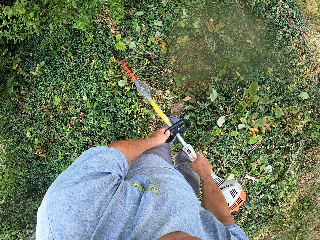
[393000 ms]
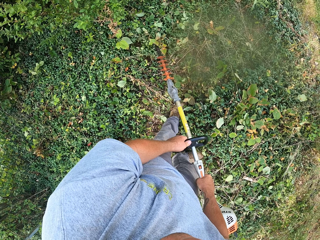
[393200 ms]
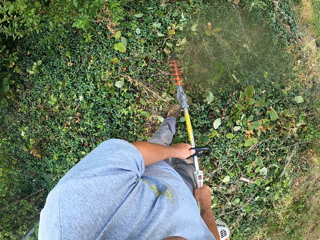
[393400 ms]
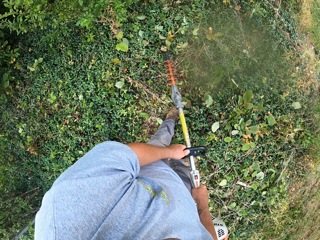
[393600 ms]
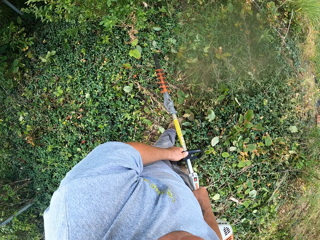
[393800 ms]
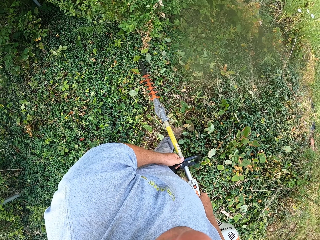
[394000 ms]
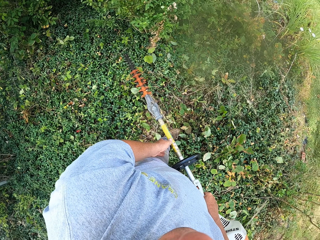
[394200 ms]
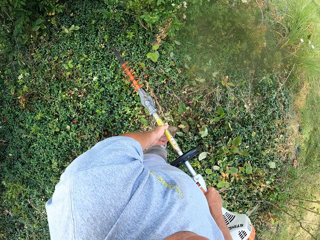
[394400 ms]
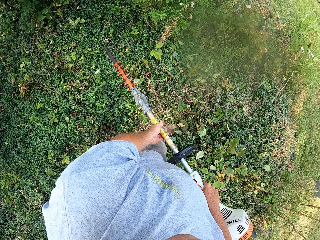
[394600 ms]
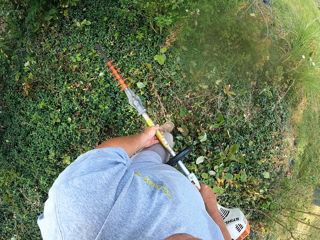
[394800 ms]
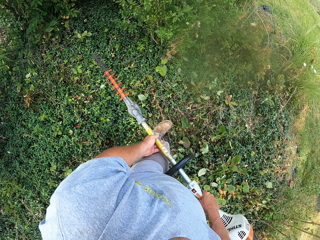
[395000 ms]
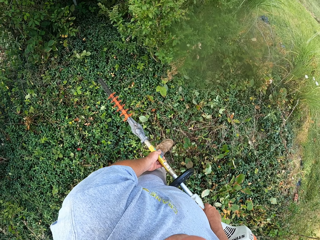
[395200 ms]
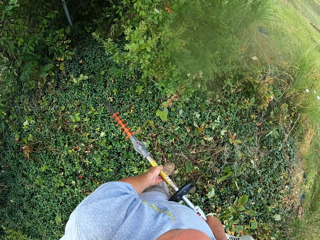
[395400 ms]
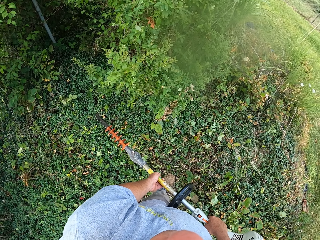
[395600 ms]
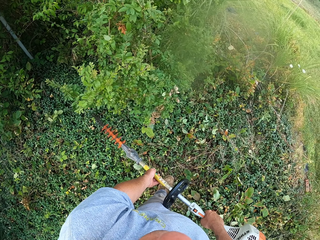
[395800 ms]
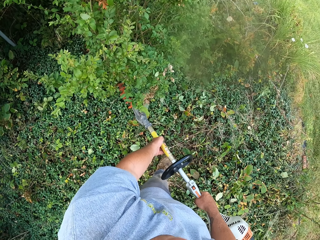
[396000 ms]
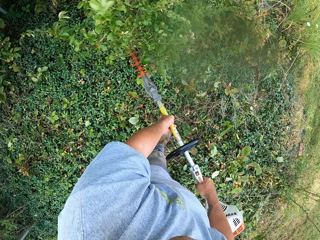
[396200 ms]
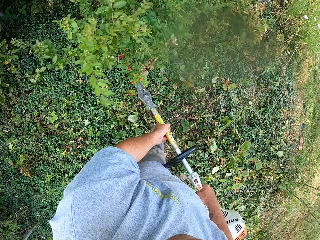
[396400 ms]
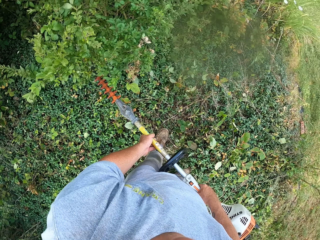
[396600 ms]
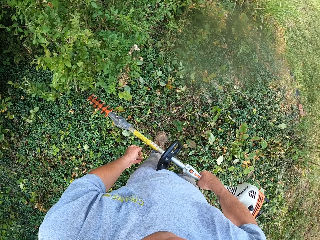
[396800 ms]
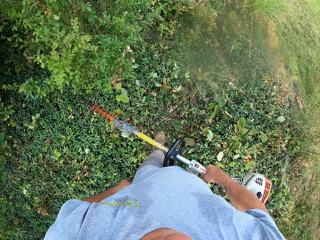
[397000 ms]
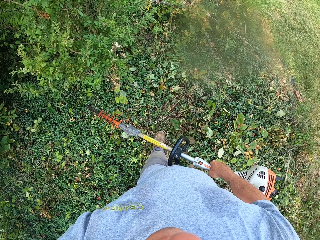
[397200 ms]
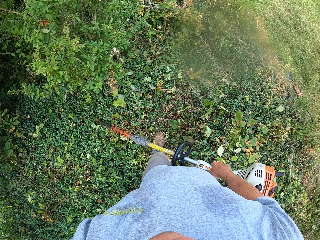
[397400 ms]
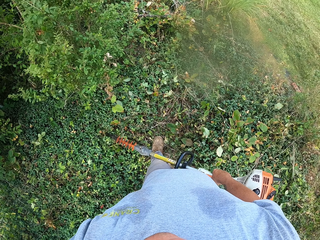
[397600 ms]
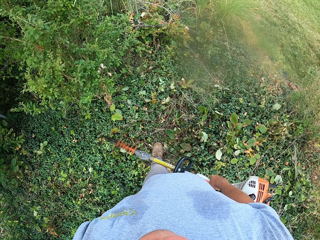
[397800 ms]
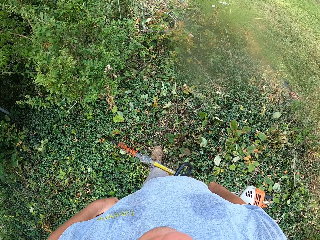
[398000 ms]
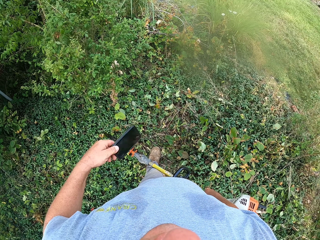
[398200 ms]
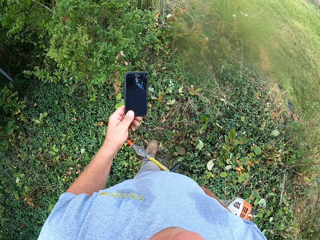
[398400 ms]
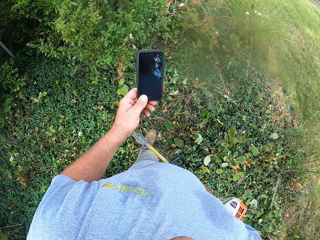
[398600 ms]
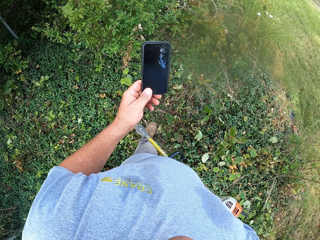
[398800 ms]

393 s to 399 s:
The camera wearer looks around the compound. They lift the phone.

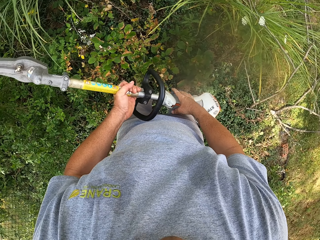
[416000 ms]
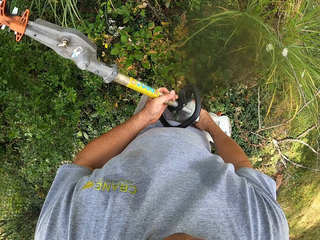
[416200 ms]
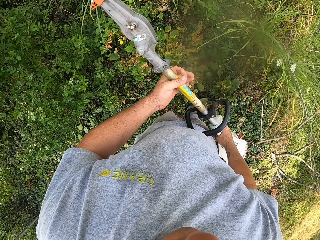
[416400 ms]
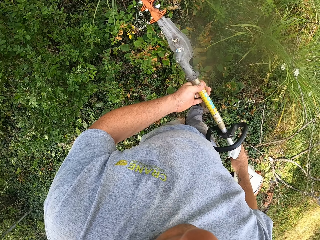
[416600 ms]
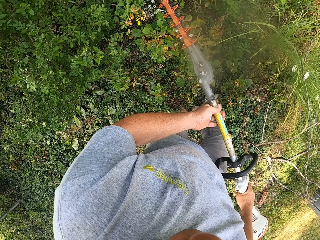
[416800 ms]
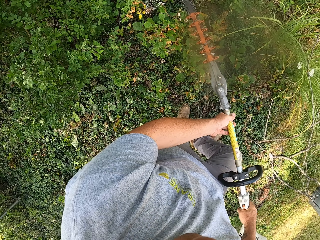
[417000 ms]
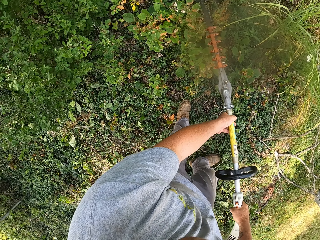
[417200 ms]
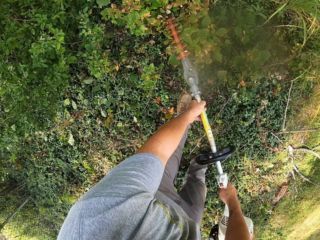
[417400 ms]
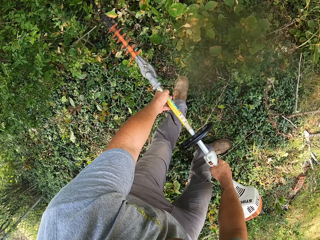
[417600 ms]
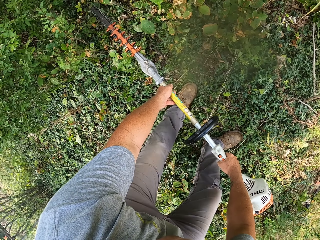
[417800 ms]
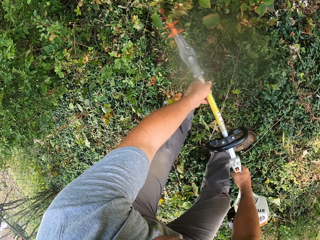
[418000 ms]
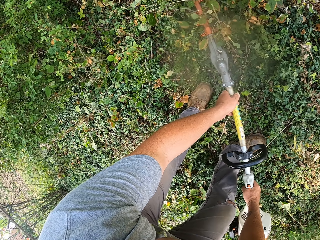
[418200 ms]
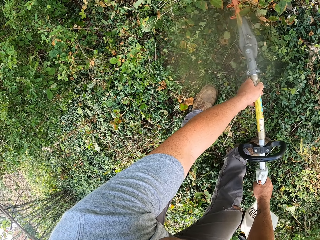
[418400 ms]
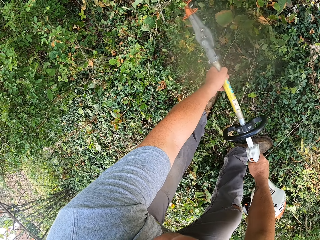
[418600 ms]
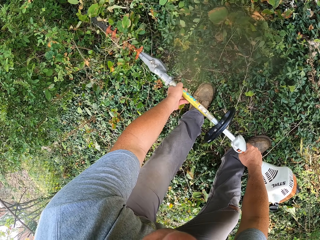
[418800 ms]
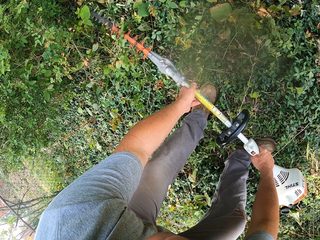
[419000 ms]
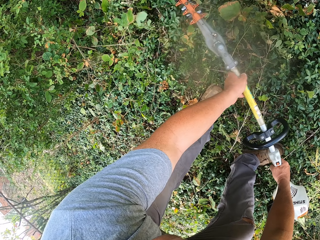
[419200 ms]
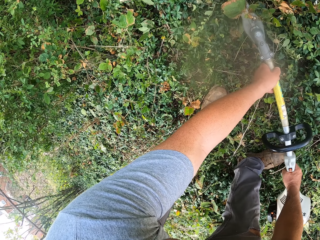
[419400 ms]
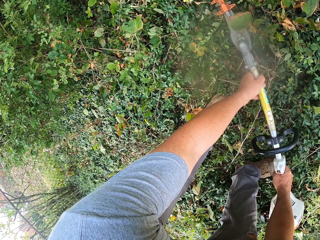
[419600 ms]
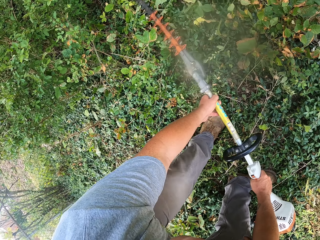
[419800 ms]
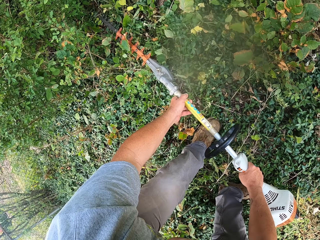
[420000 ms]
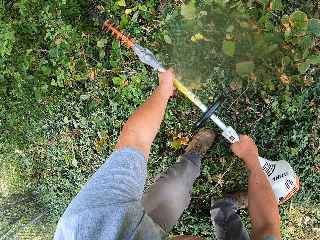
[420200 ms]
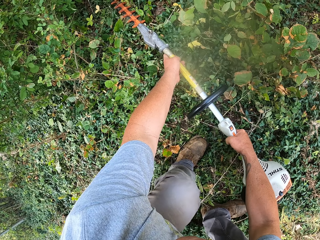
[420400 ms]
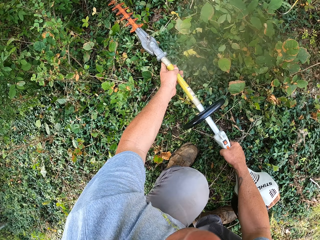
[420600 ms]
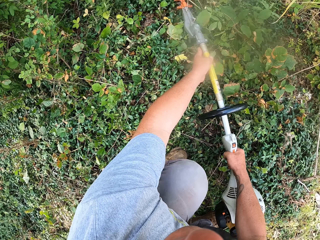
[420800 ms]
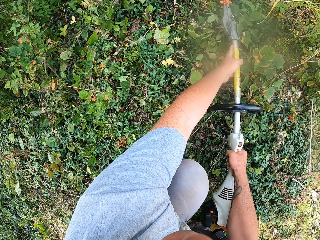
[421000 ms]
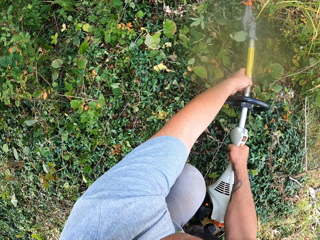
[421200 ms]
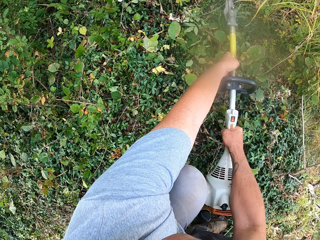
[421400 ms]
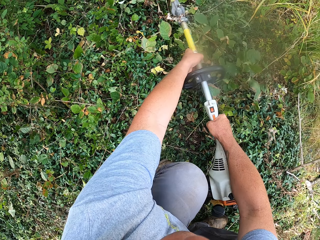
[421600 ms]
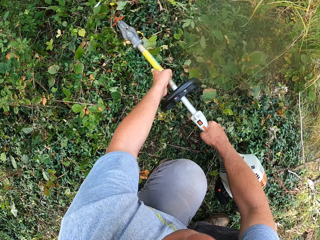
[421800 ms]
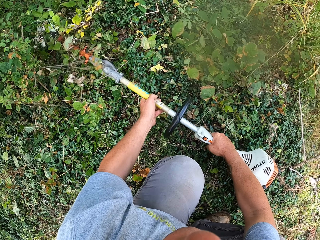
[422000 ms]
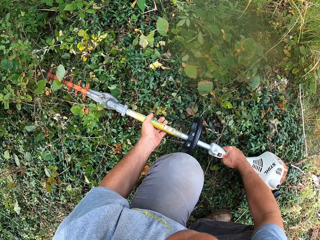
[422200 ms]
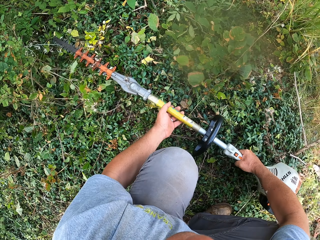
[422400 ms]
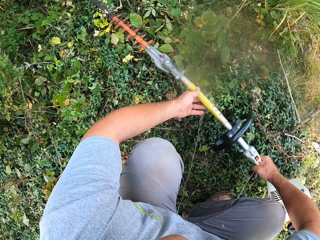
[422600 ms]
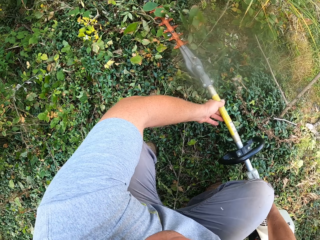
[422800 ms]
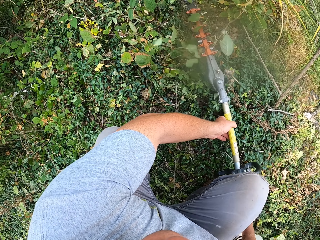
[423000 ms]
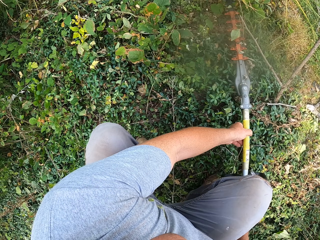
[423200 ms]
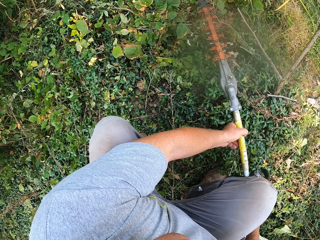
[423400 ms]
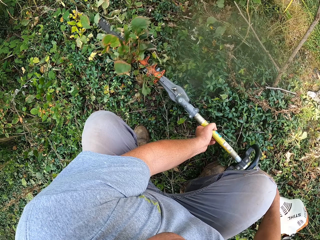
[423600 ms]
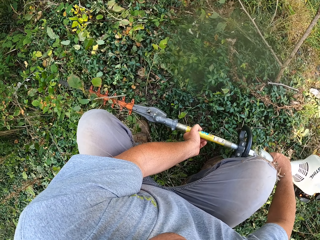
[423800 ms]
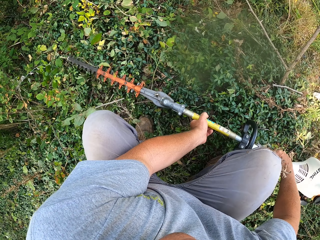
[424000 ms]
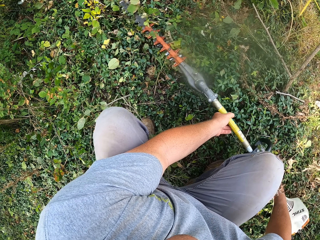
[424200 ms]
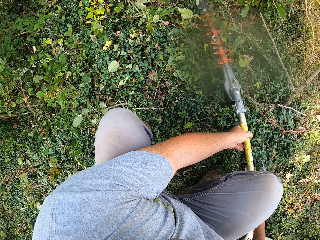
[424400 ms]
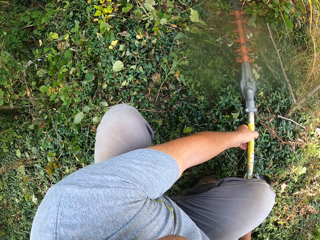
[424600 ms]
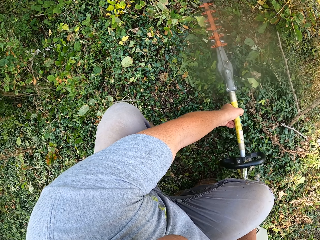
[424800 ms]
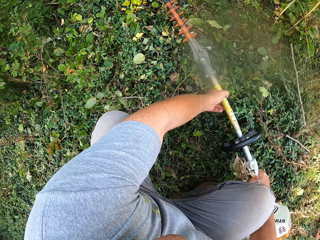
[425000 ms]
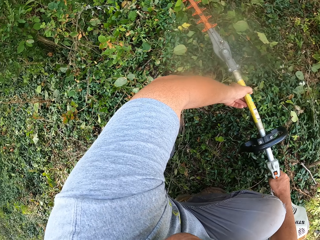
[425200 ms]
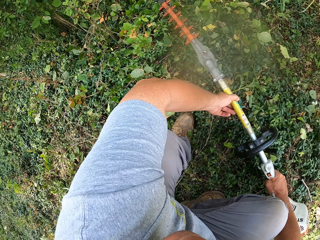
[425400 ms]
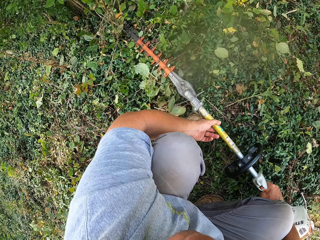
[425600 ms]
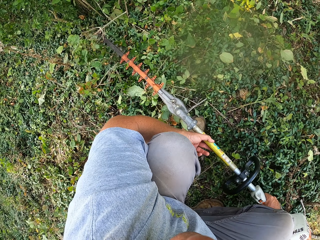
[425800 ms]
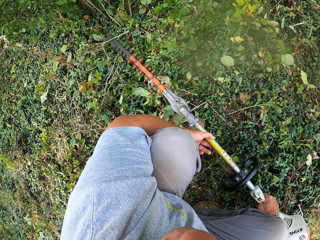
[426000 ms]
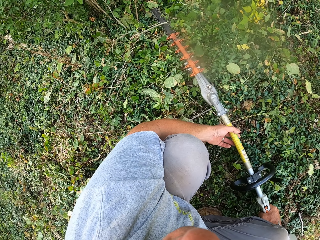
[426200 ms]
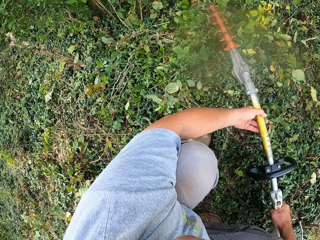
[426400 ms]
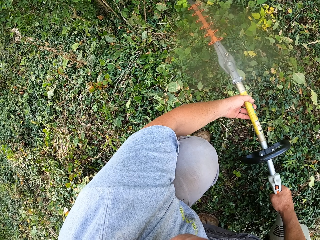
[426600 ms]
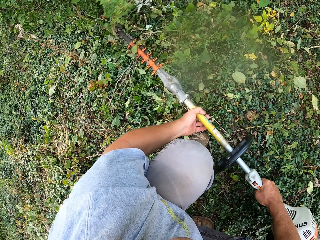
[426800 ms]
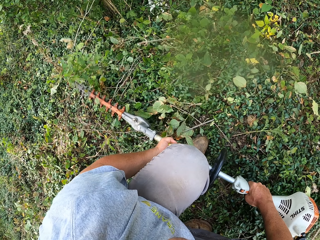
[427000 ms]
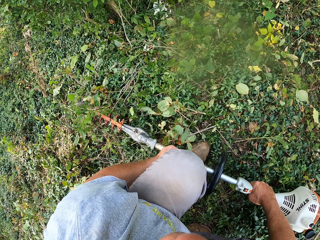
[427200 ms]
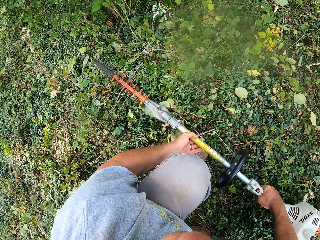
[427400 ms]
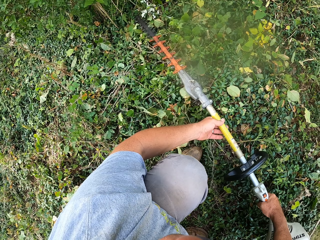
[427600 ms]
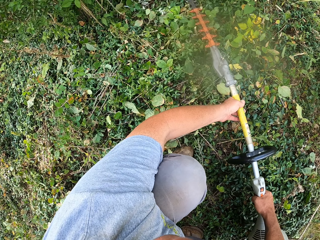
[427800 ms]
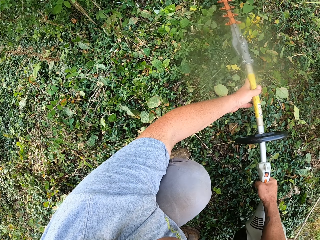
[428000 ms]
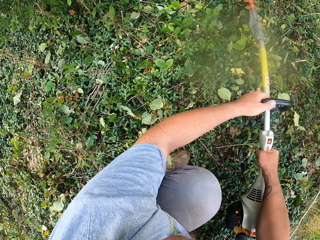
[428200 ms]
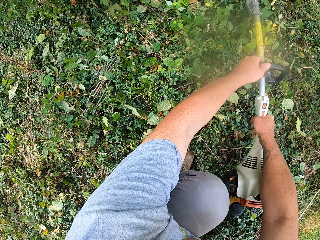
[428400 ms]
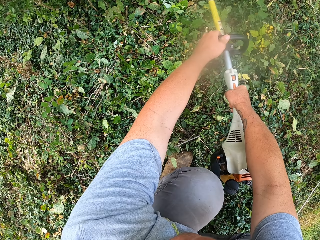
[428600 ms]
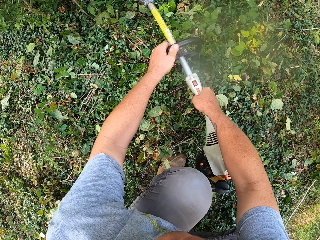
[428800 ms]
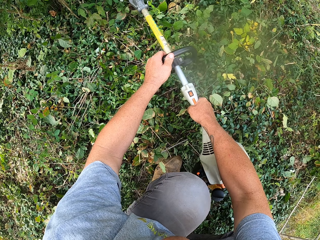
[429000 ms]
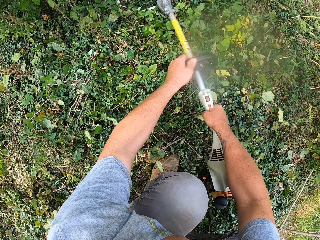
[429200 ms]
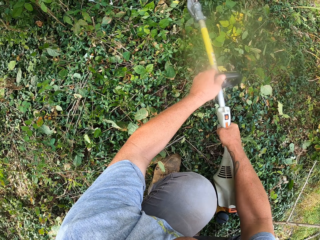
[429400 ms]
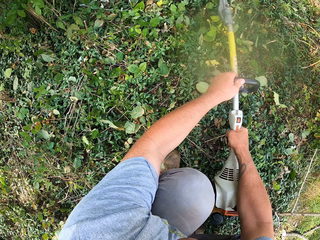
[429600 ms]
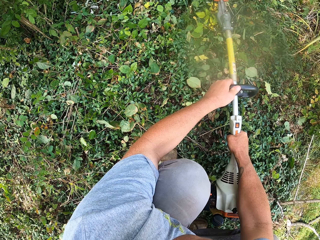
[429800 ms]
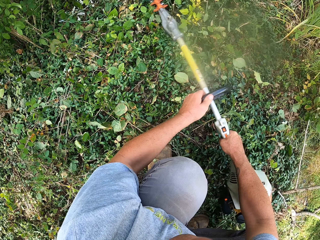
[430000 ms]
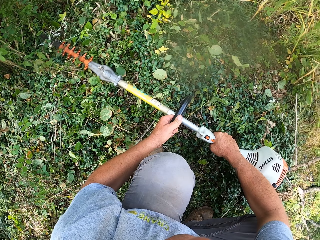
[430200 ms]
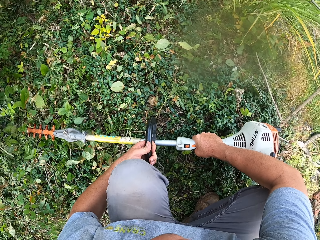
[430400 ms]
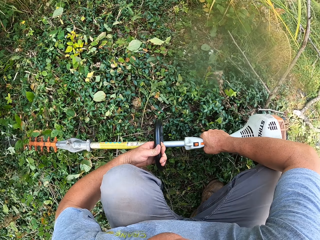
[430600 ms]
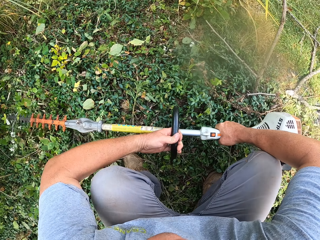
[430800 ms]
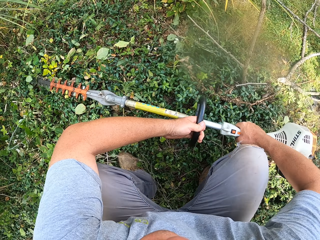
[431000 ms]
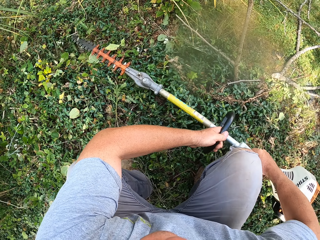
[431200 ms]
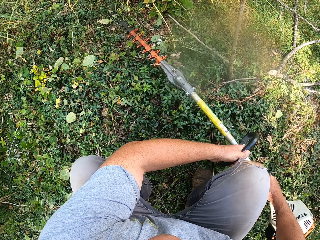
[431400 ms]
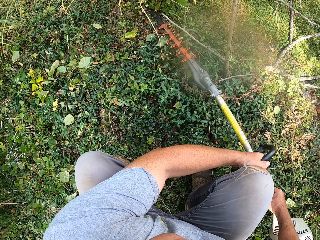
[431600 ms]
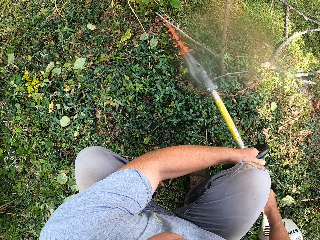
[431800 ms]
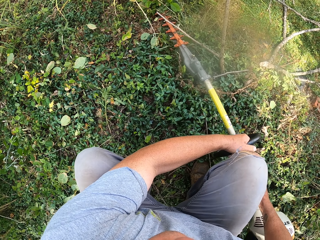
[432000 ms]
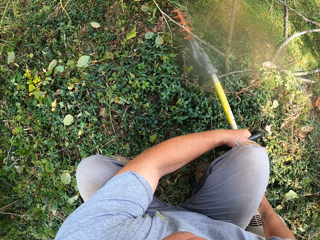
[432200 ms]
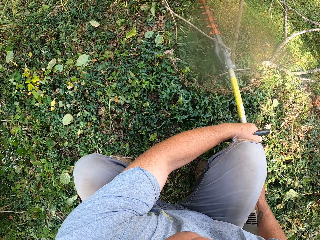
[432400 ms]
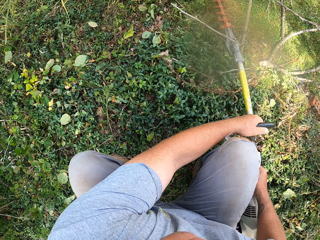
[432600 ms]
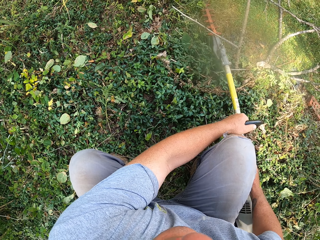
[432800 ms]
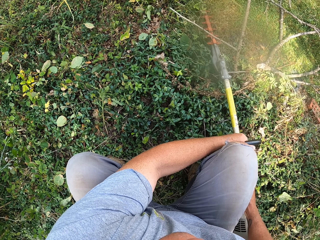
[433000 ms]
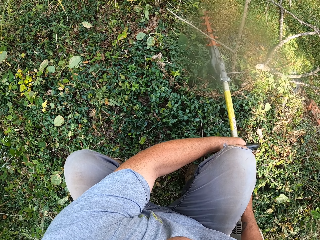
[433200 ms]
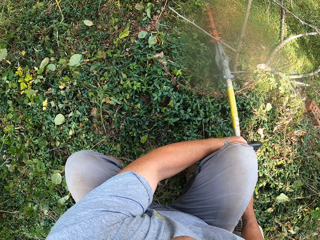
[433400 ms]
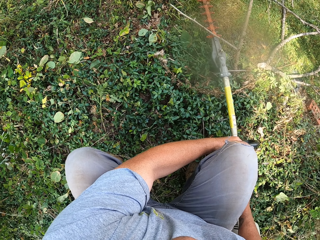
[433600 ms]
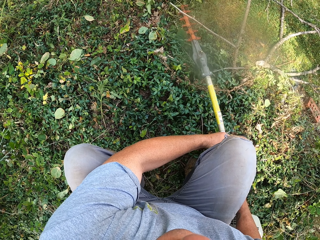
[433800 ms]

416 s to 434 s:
The camera wearer trims the trees.
